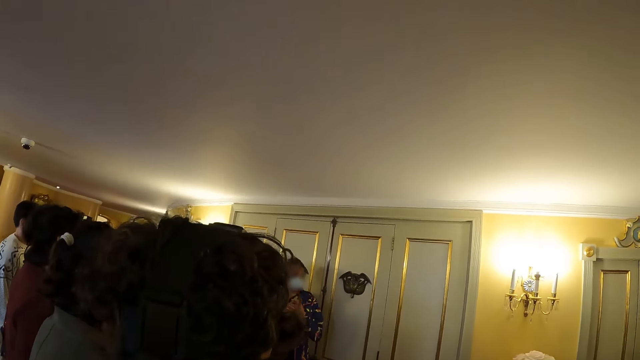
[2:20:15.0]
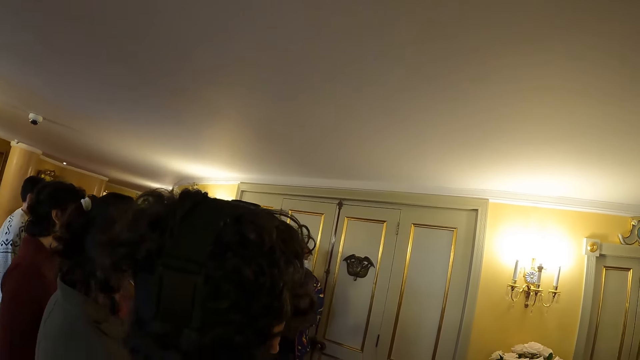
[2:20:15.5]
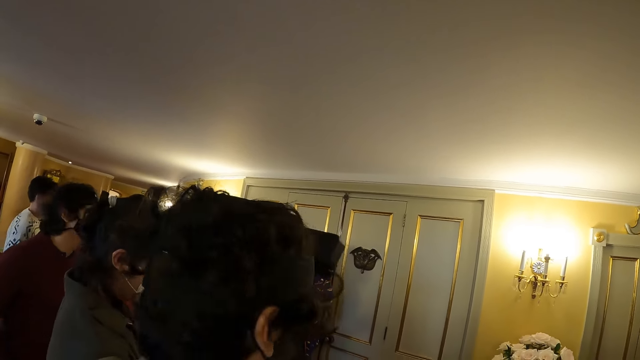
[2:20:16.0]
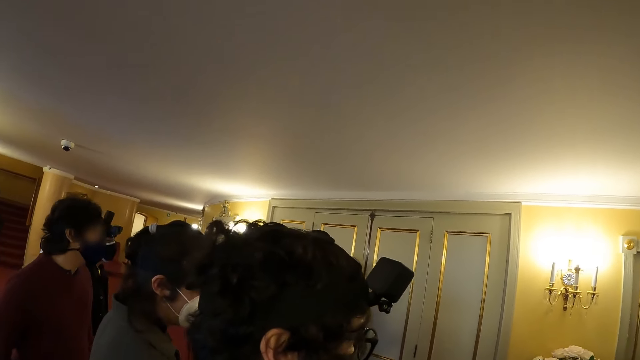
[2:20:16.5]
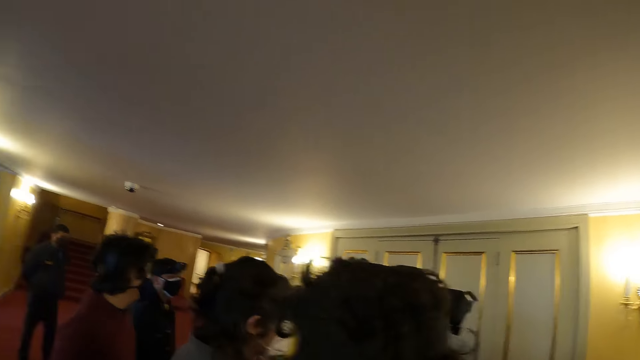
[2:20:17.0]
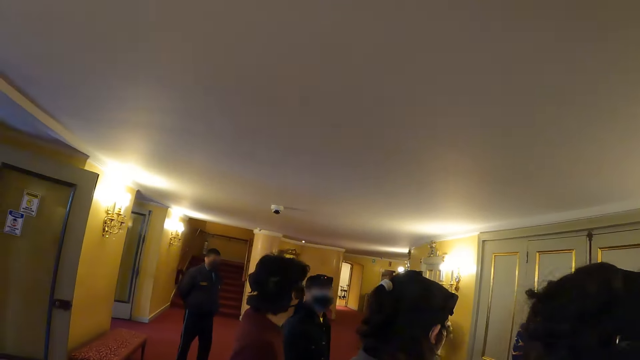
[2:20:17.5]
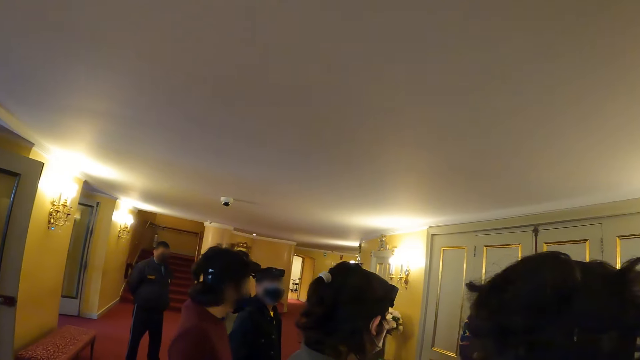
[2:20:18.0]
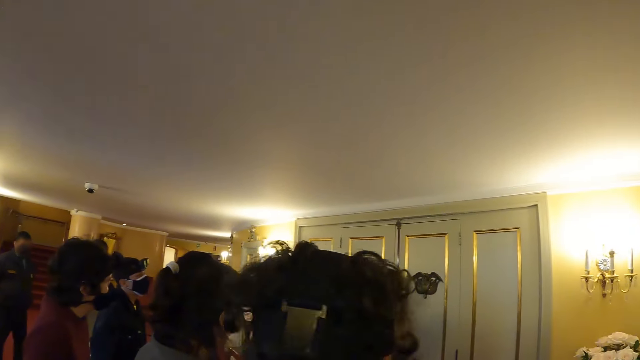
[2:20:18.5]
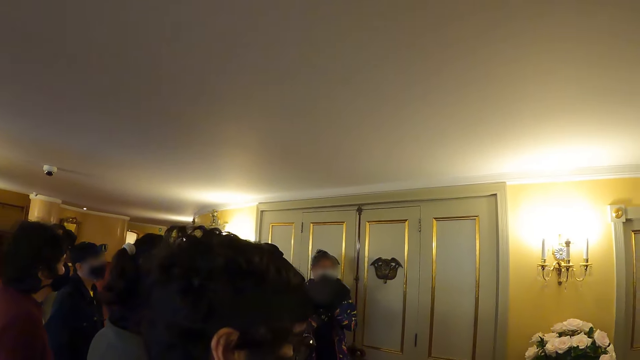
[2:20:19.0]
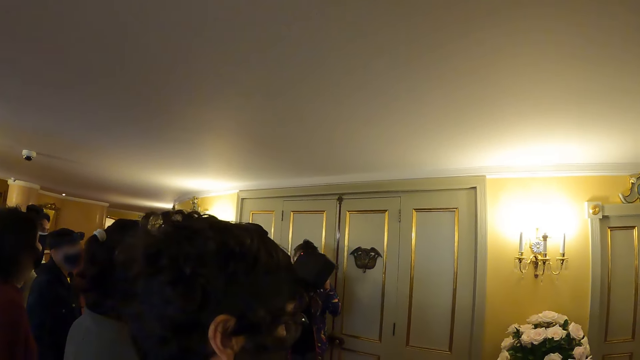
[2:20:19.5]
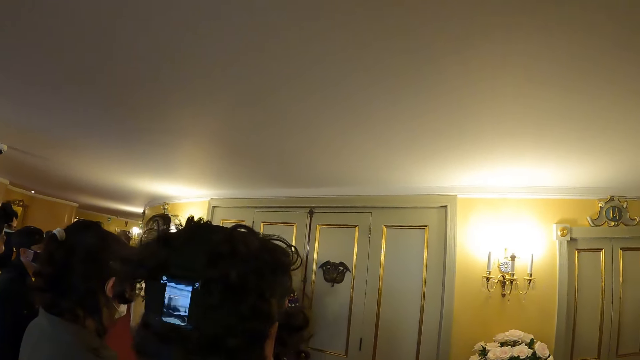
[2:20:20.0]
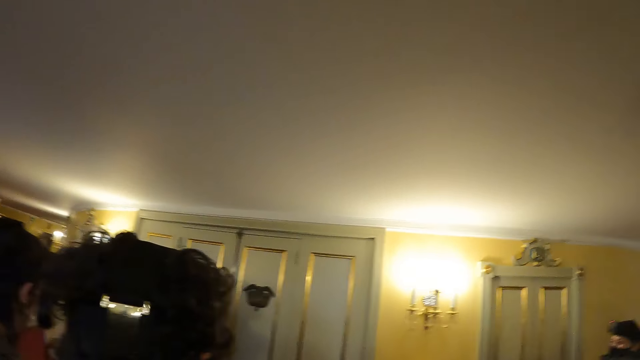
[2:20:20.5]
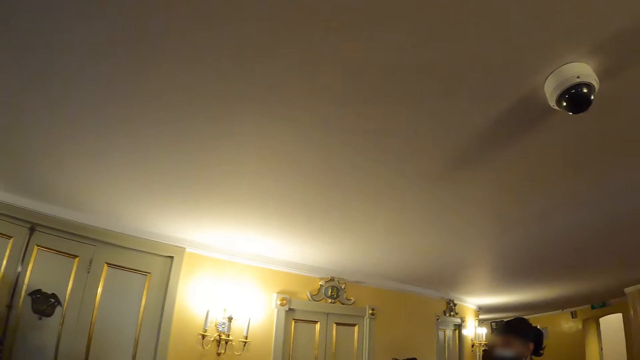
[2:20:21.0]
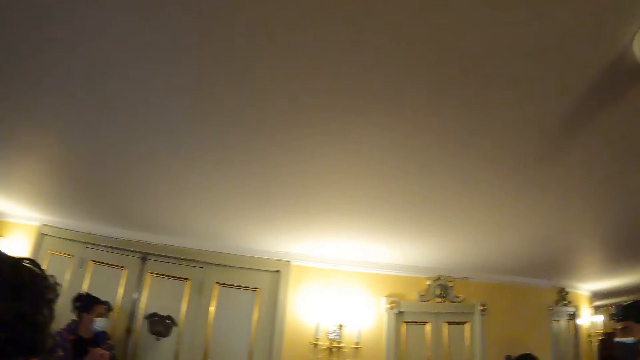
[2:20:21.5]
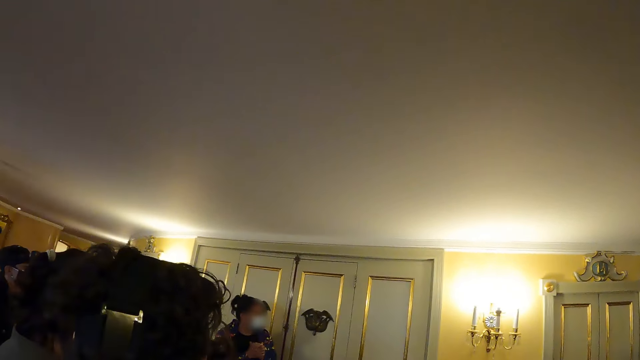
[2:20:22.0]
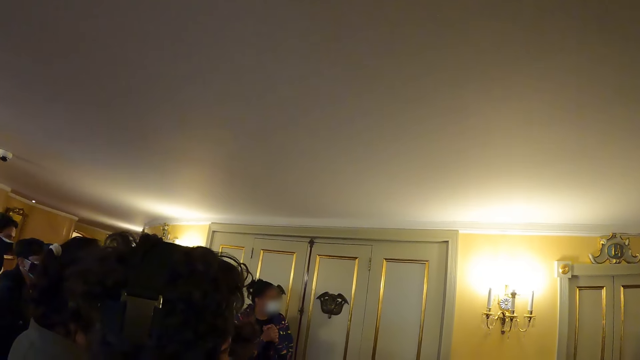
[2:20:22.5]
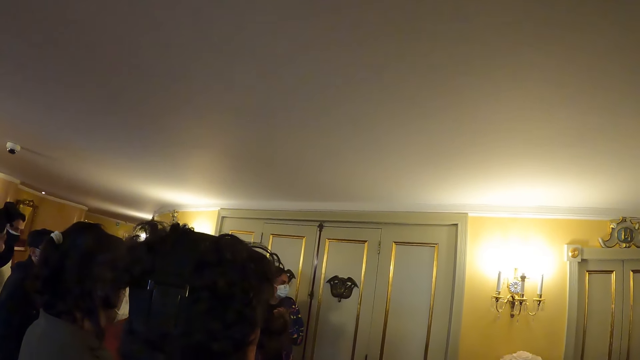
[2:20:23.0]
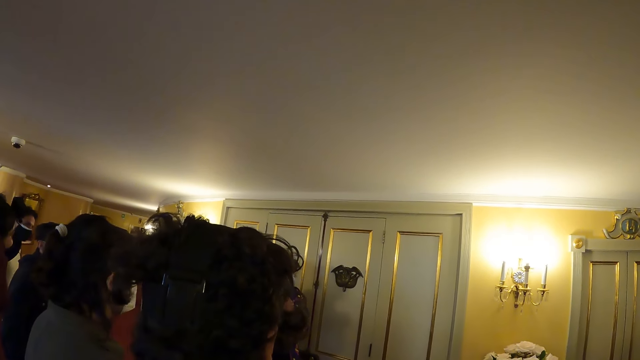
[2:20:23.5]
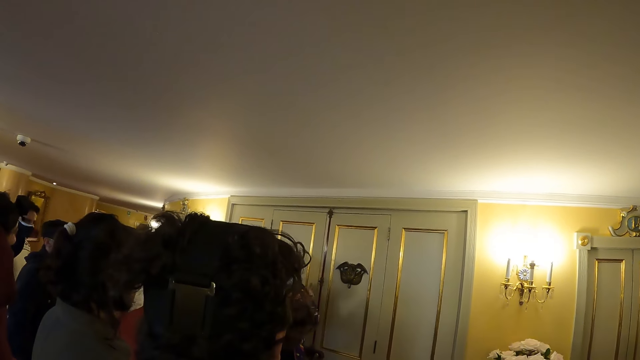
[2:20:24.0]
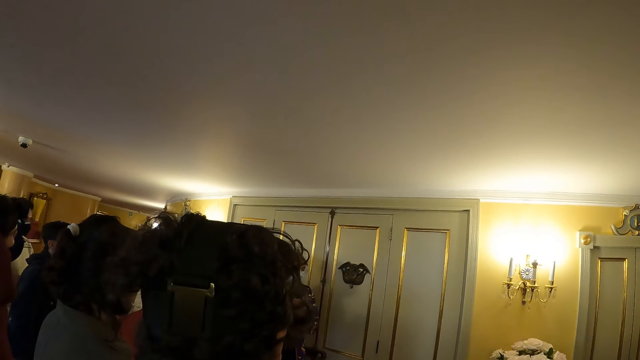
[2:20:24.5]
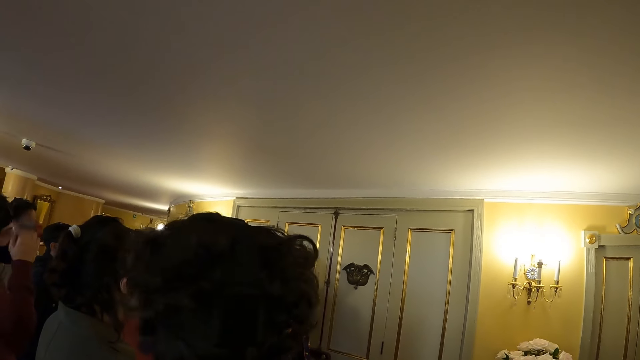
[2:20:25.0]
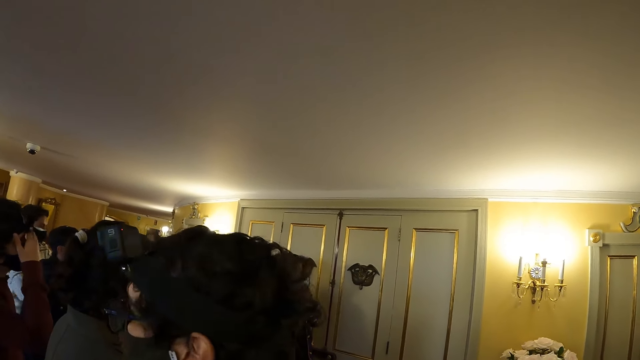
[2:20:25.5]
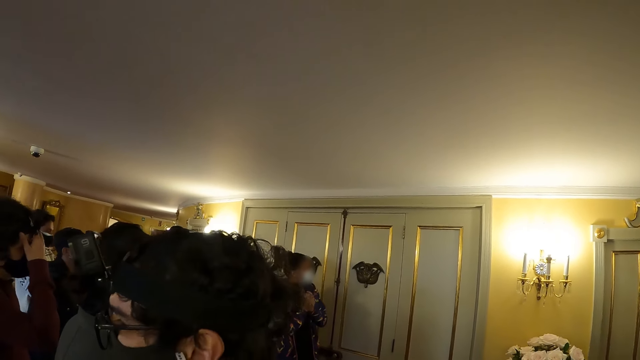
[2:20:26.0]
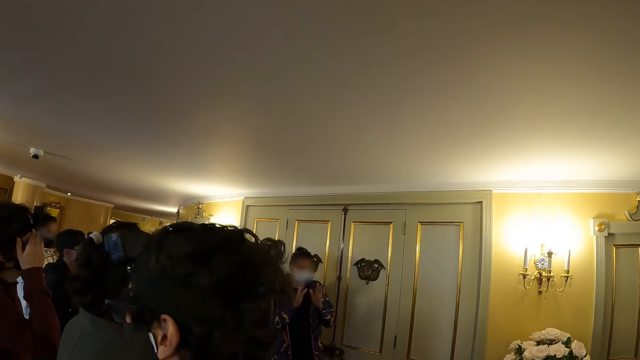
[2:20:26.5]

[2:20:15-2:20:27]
The camera wearer looks around the room.

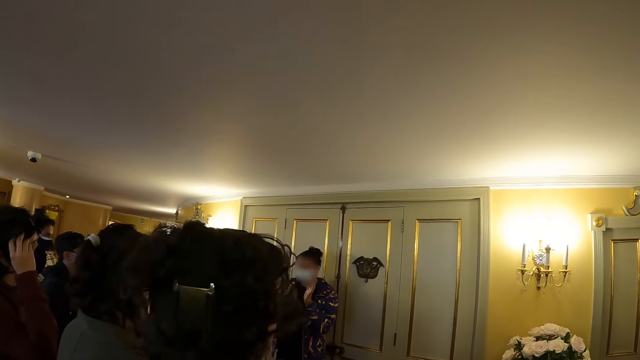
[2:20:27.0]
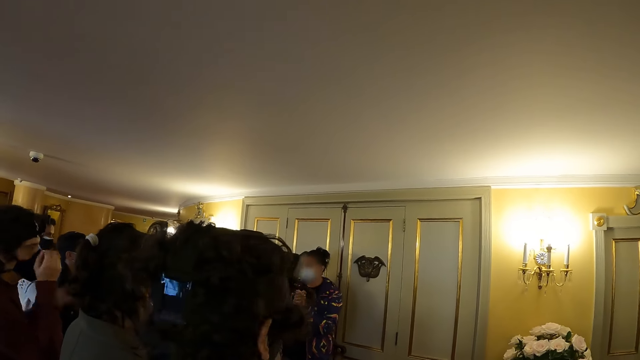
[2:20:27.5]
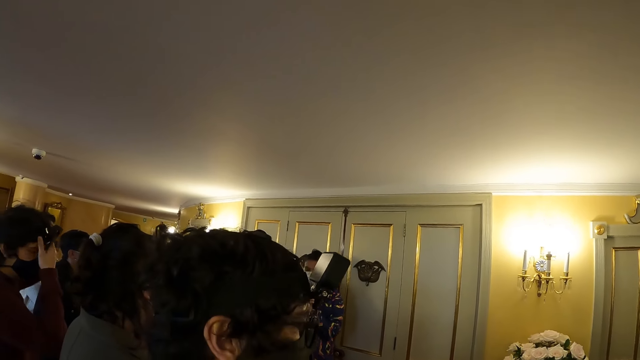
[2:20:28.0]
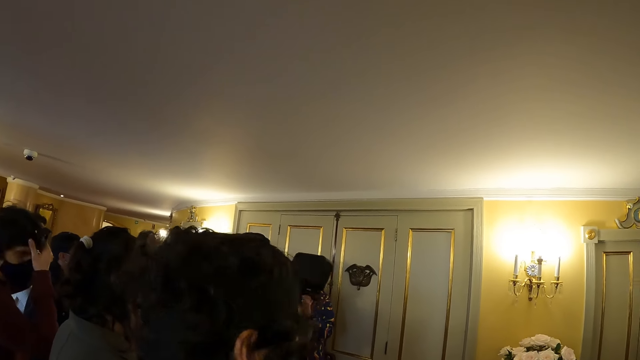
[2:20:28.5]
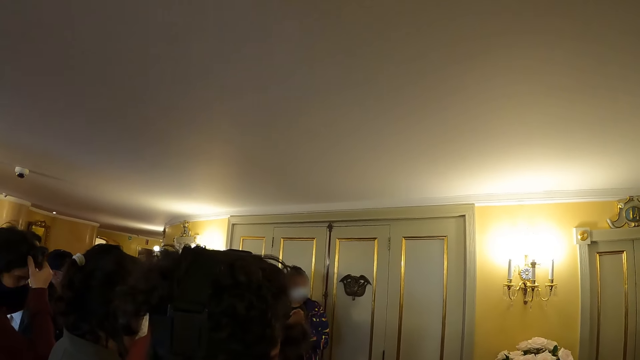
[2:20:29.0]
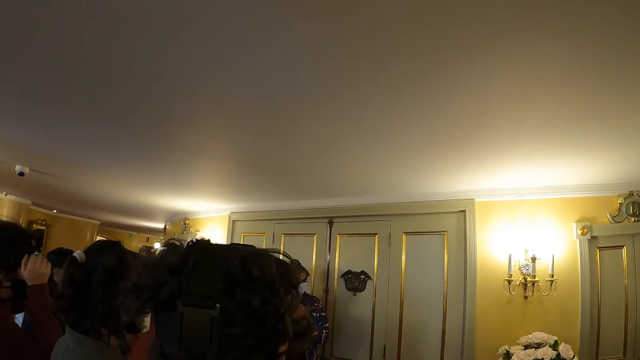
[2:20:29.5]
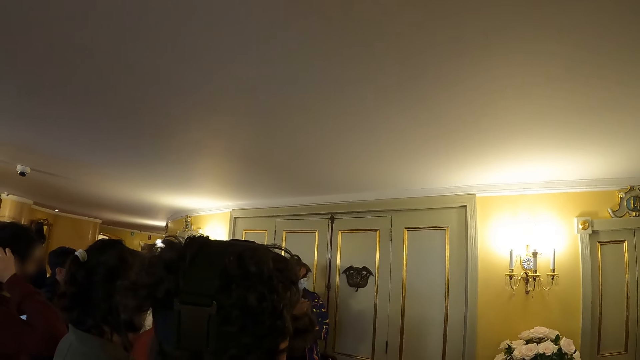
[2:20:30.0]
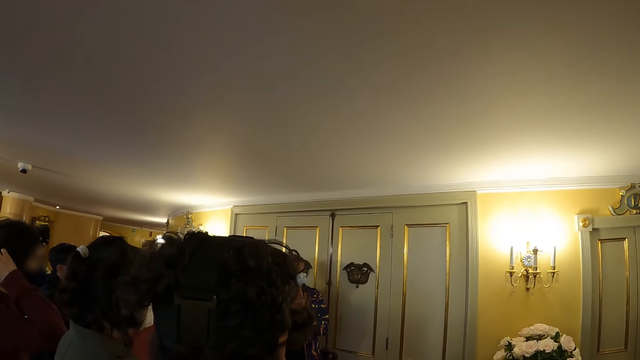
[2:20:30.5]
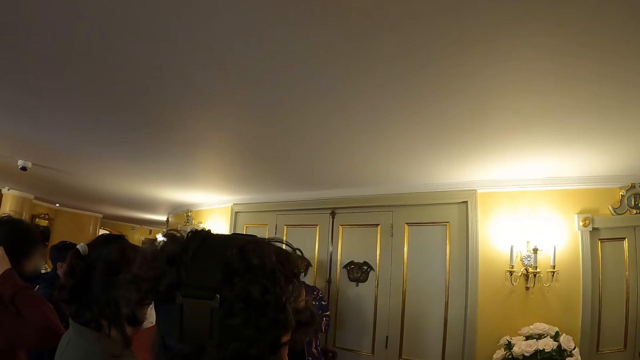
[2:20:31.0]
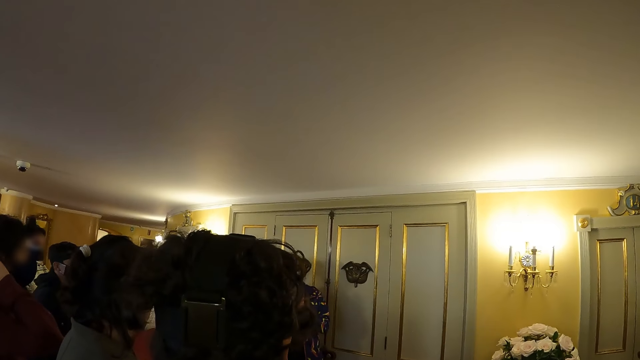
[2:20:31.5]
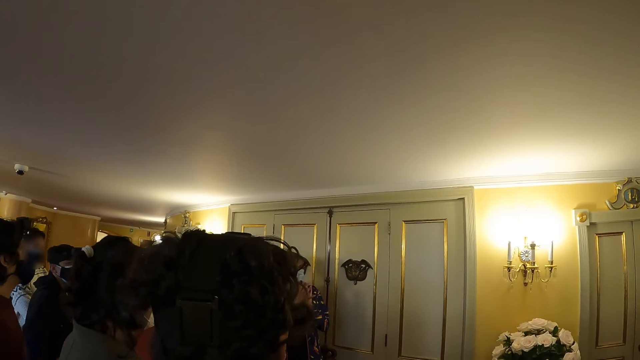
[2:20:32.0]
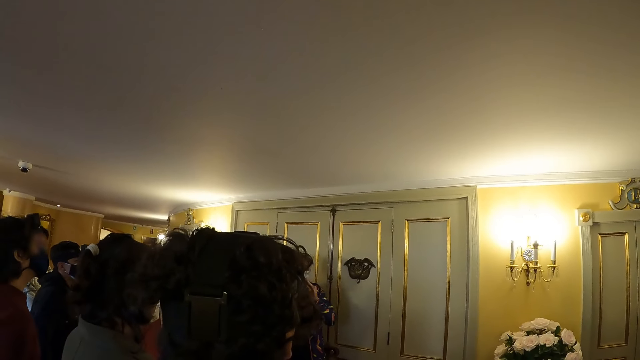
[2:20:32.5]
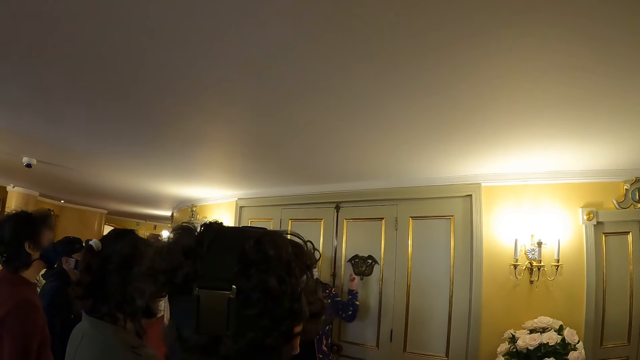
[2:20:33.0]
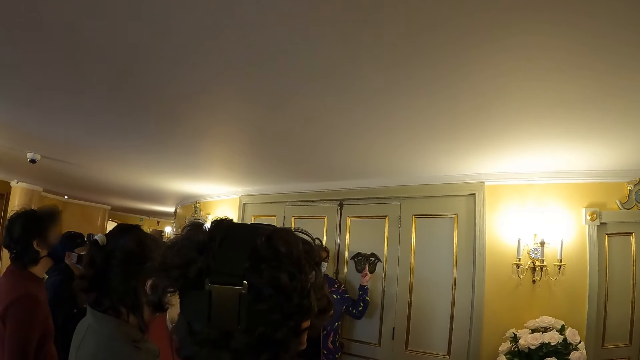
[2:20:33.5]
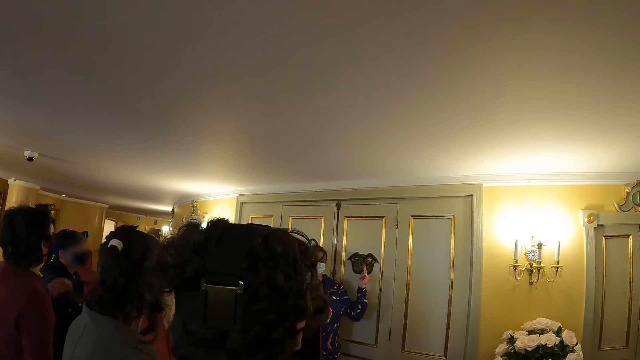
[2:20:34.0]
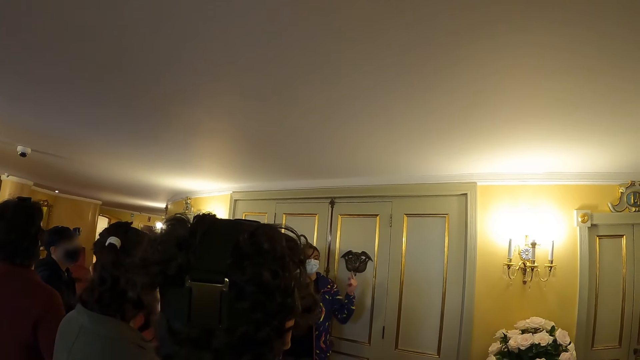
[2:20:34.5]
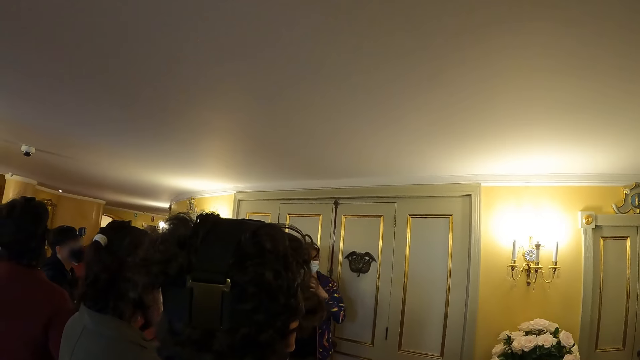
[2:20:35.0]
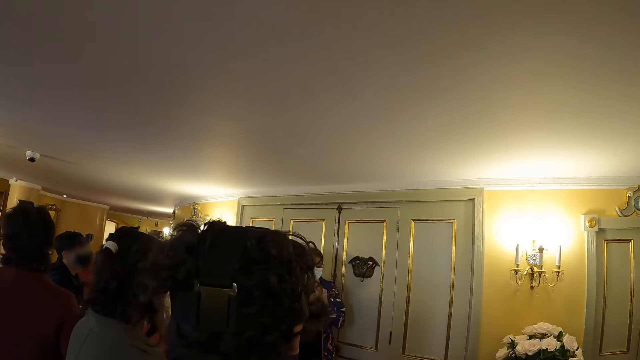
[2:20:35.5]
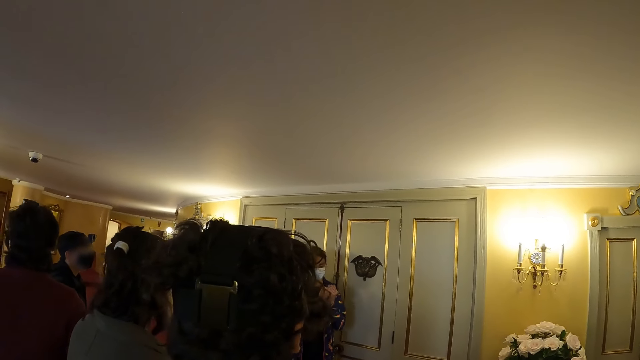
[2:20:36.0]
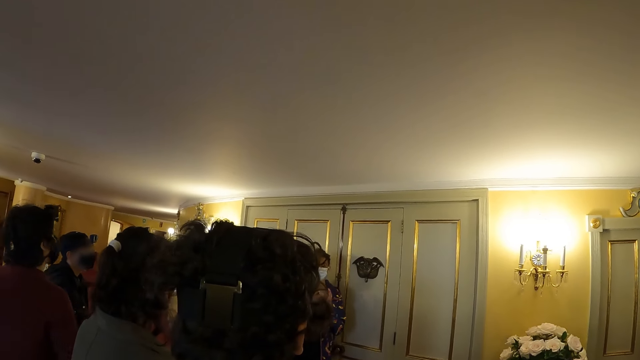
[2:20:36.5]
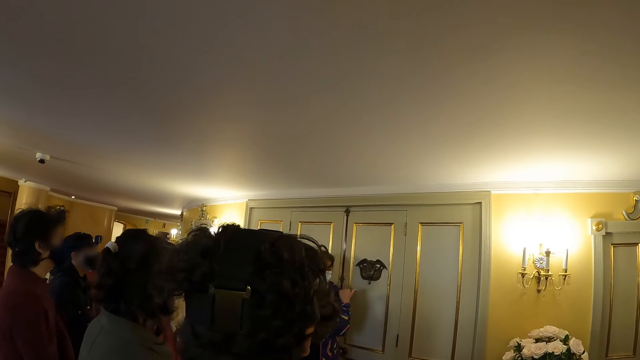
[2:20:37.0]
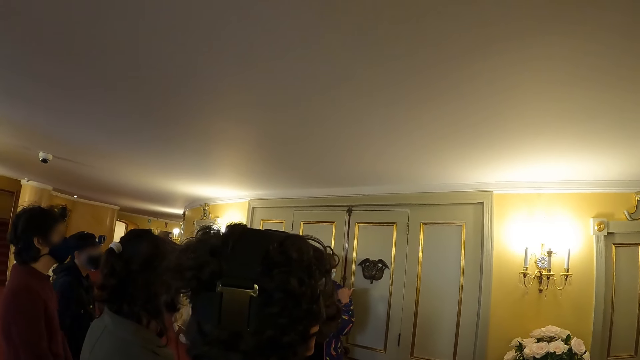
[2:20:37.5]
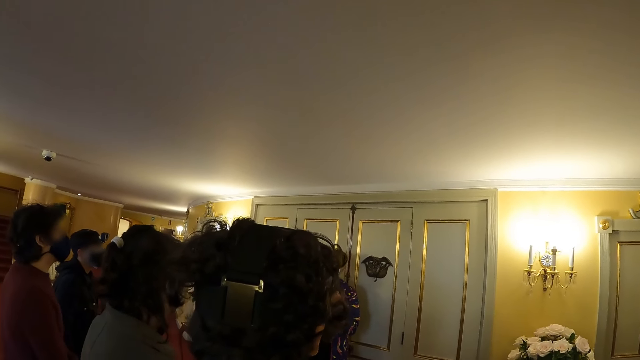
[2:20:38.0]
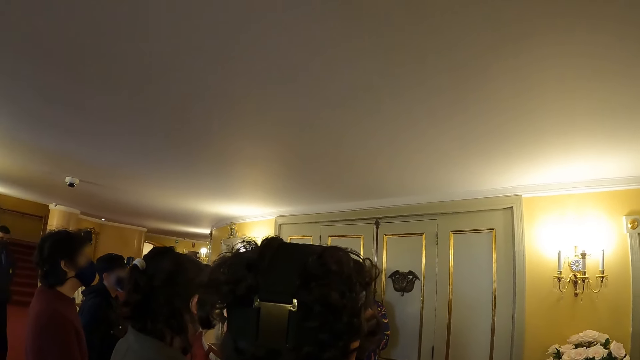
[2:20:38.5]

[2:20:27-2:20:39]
A woman gestures at the crowd. The woman points at a door knocker. The woman gestures at the crowd.
